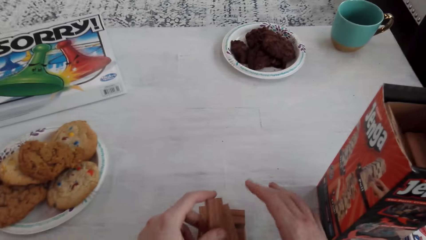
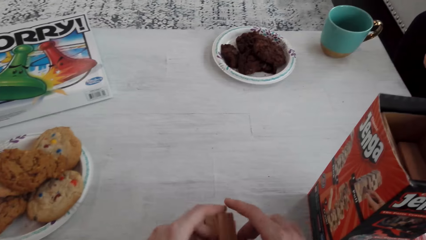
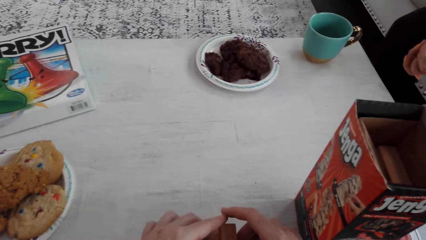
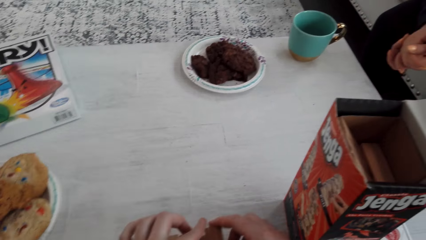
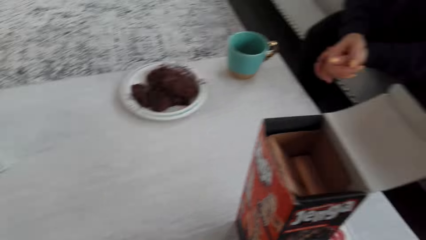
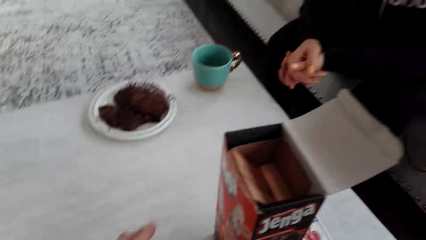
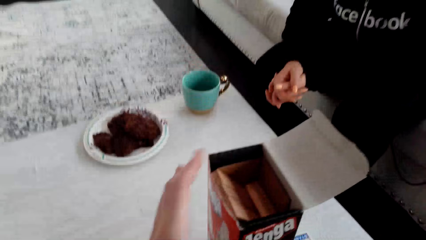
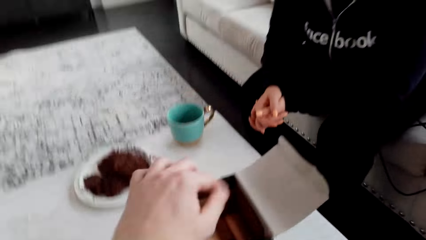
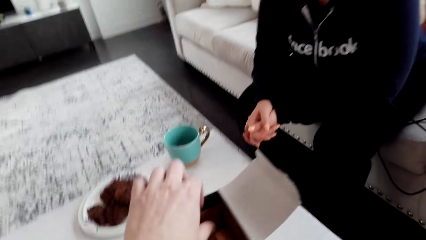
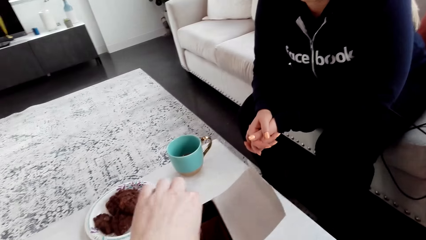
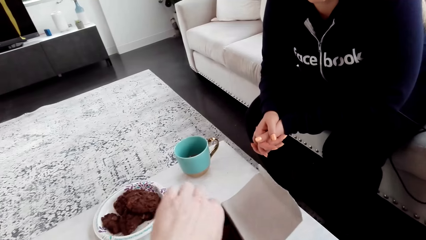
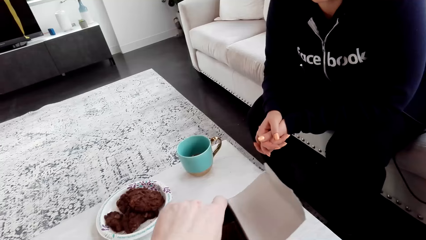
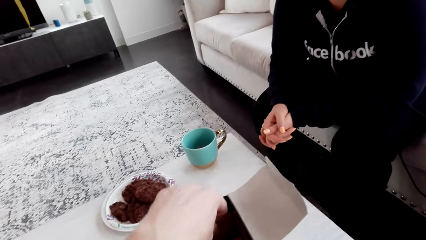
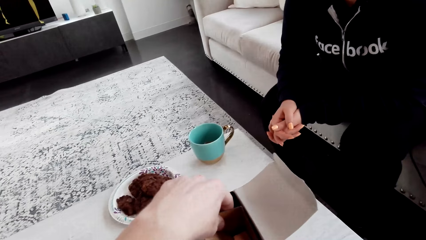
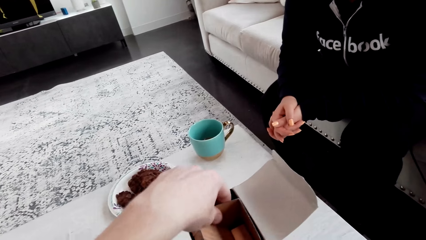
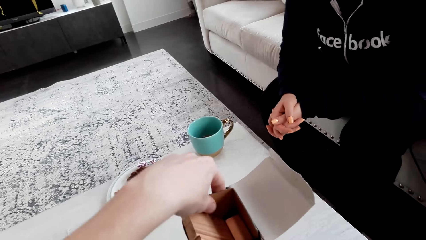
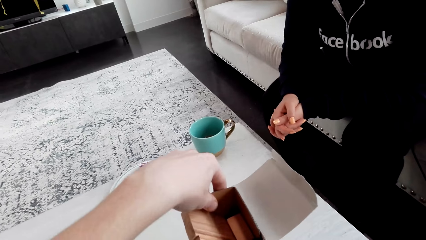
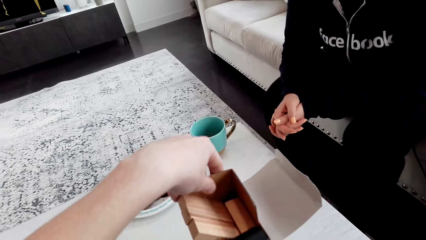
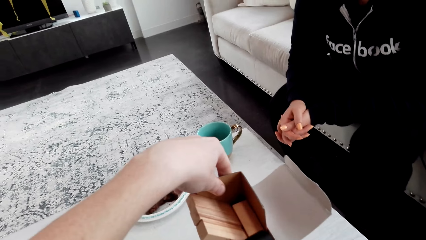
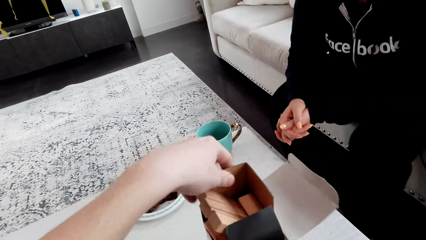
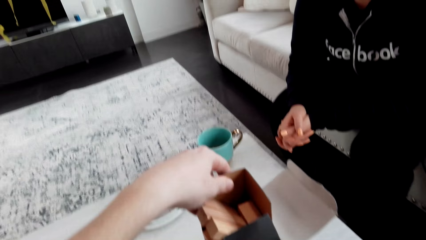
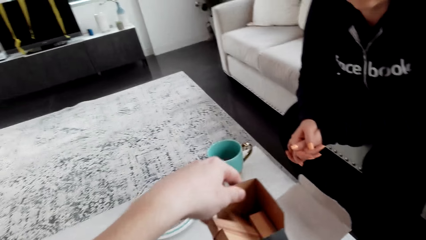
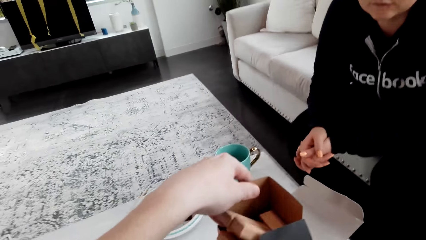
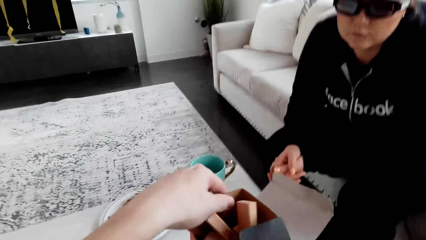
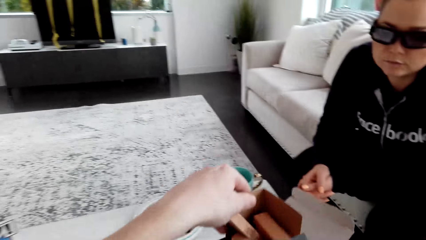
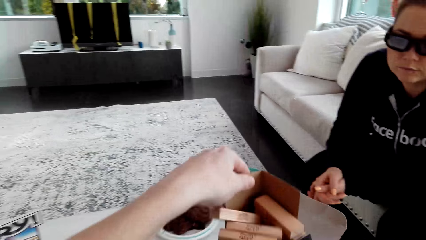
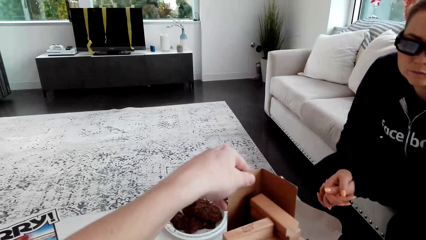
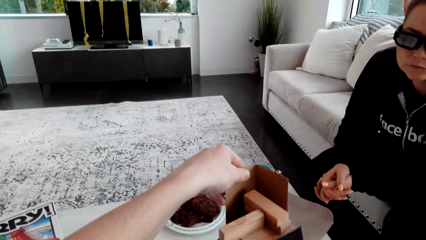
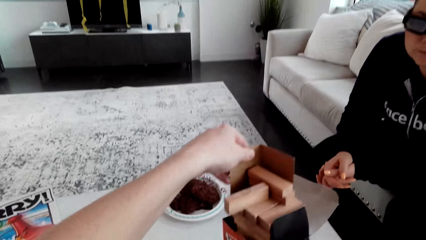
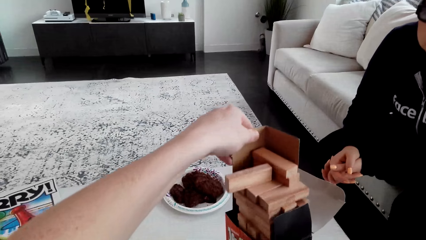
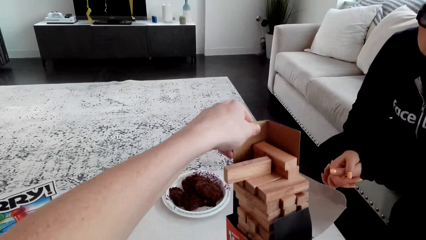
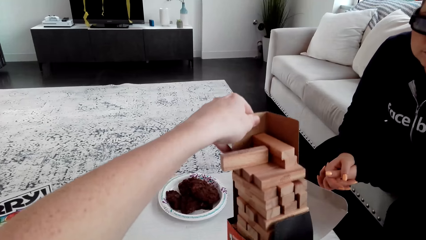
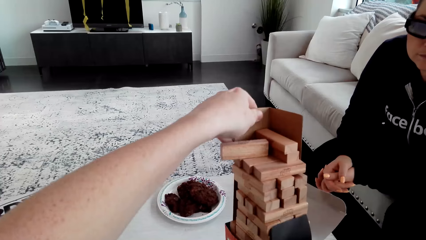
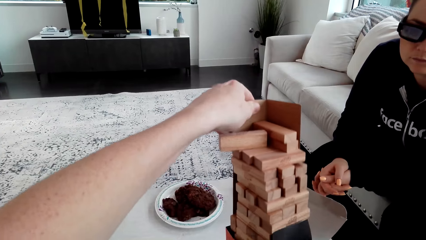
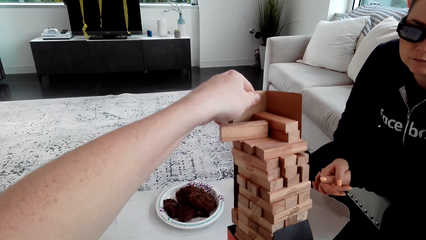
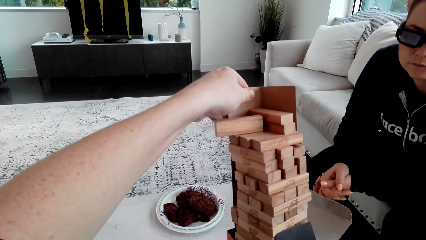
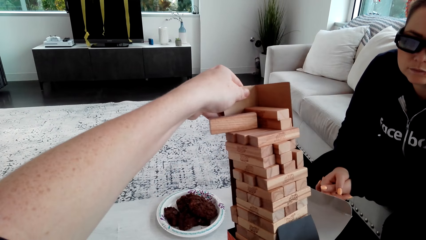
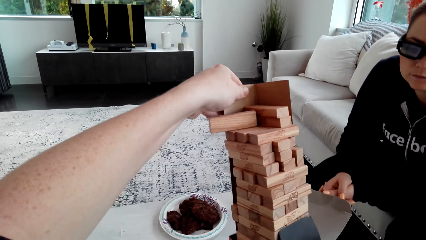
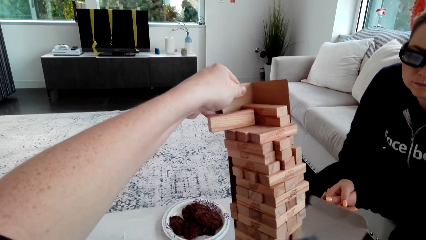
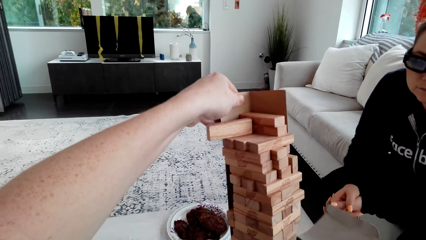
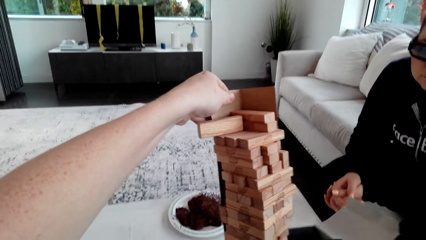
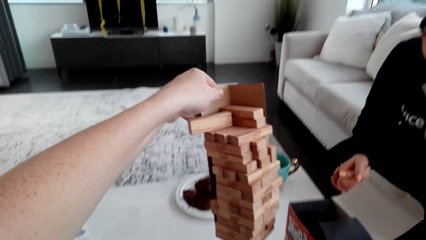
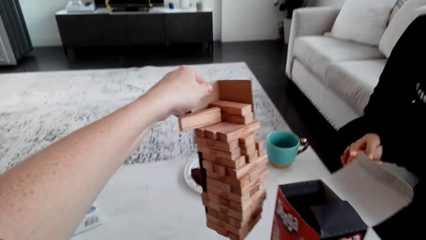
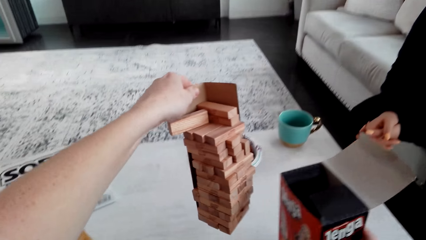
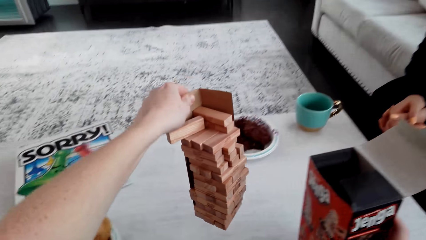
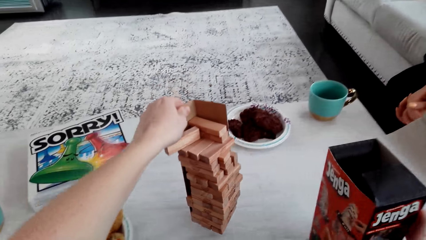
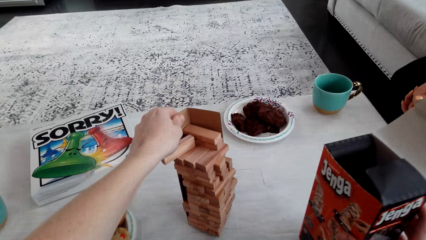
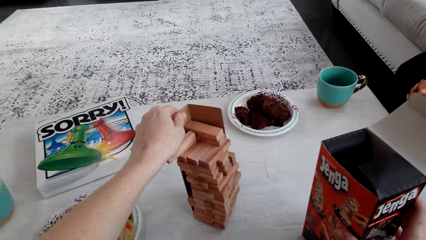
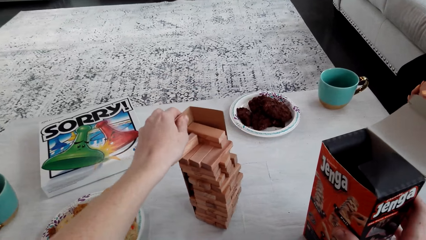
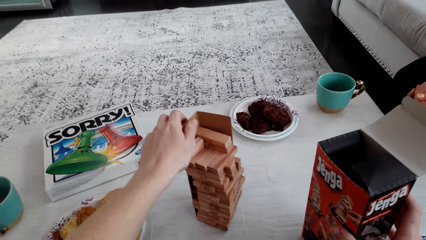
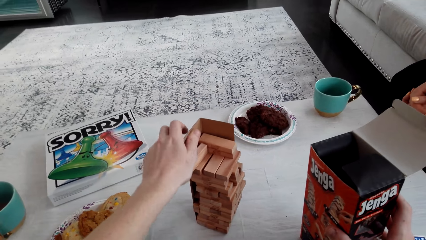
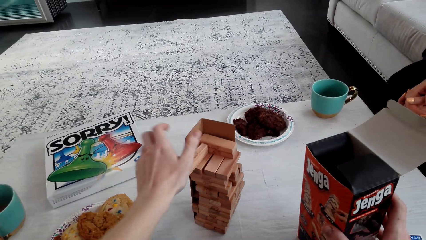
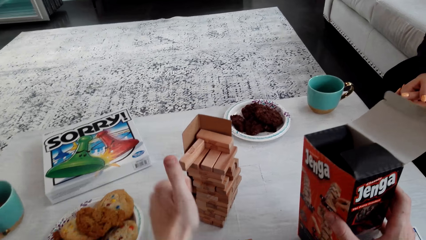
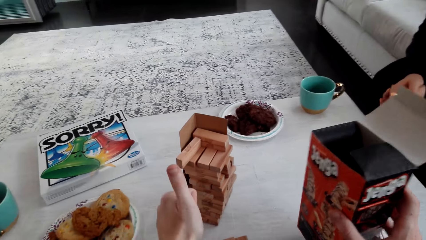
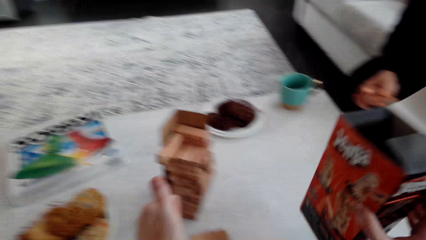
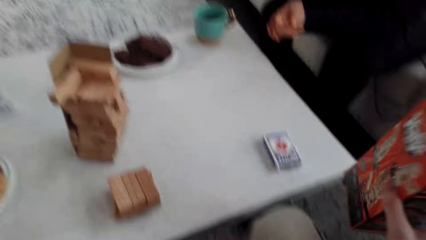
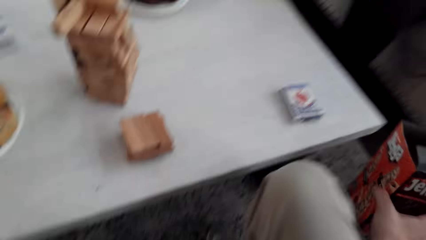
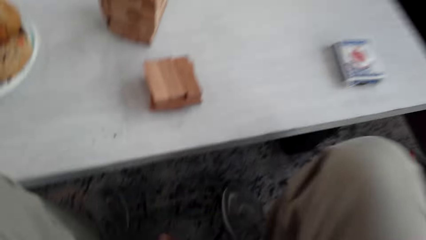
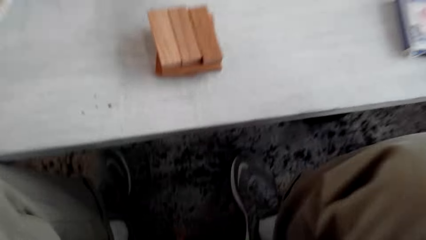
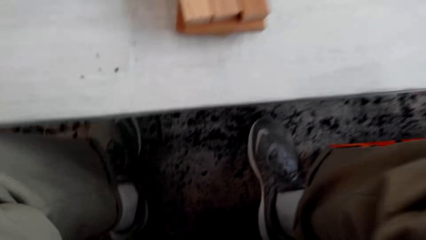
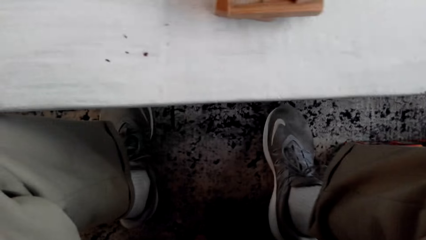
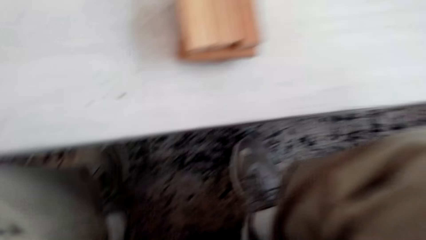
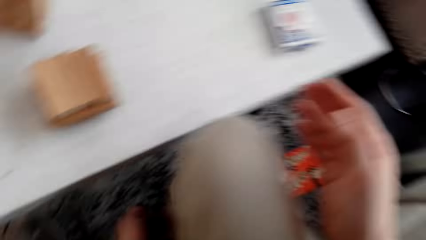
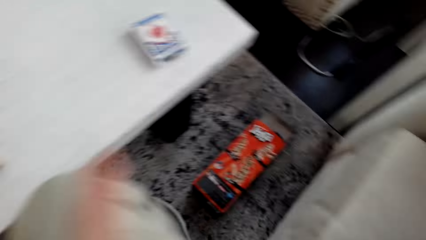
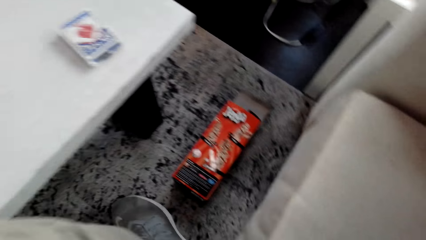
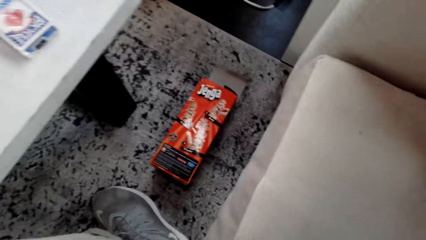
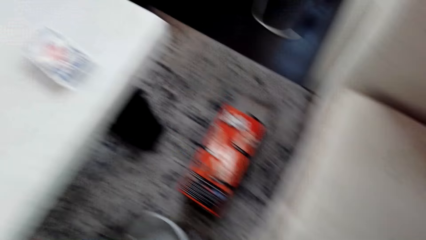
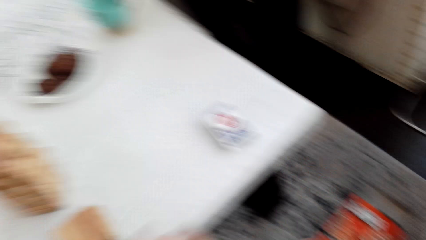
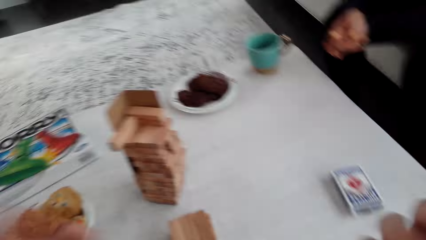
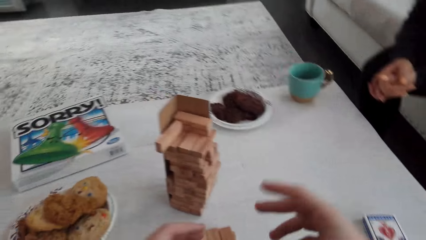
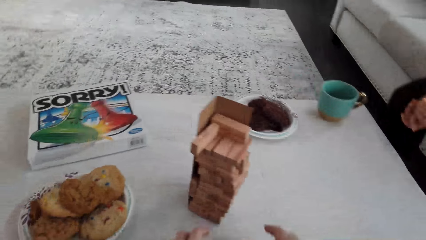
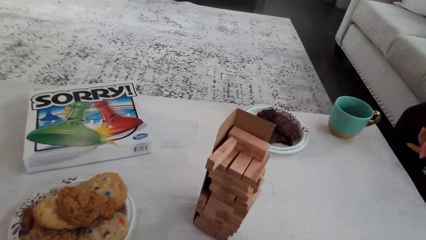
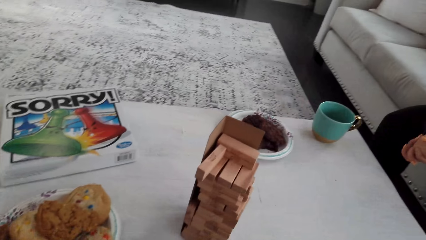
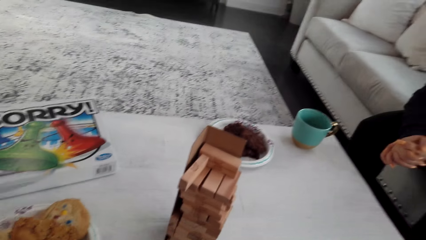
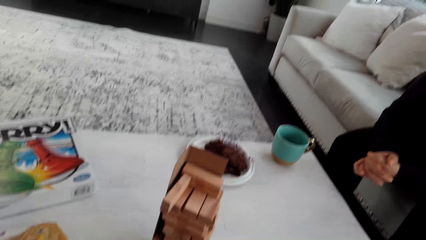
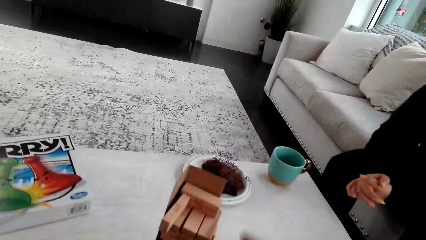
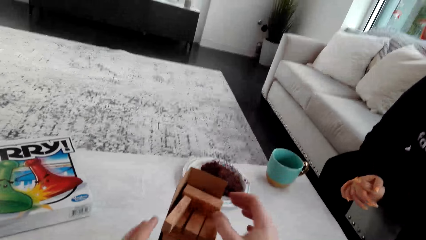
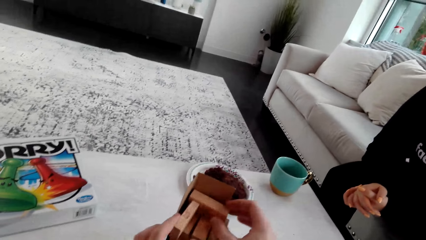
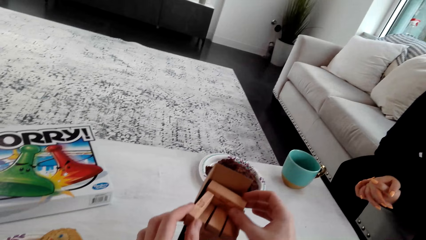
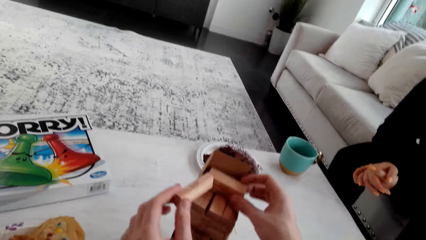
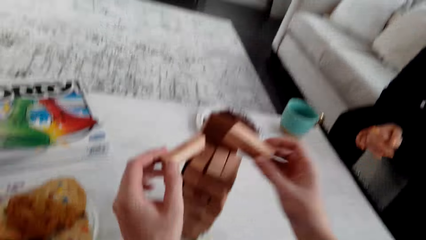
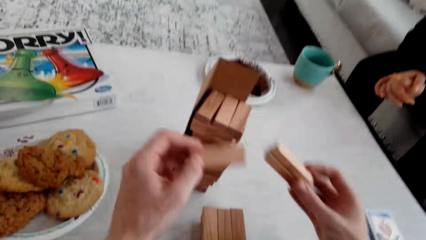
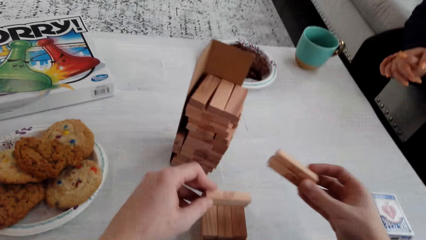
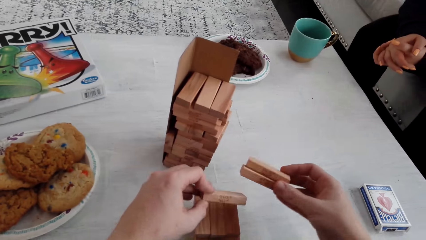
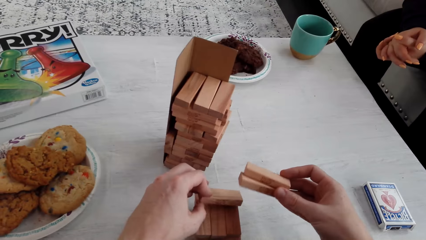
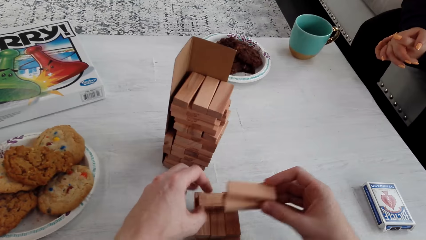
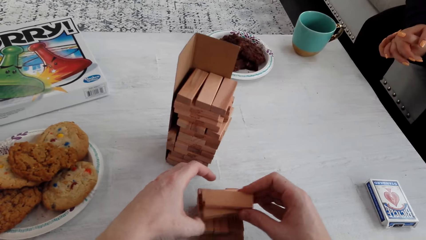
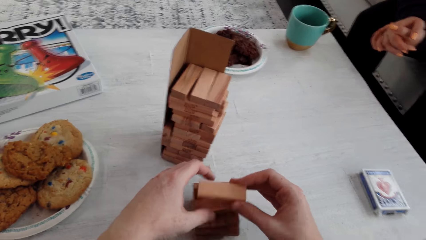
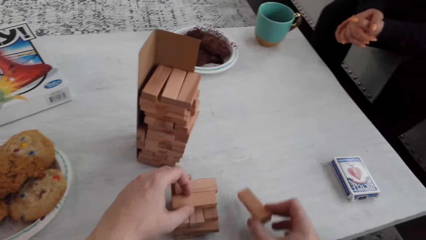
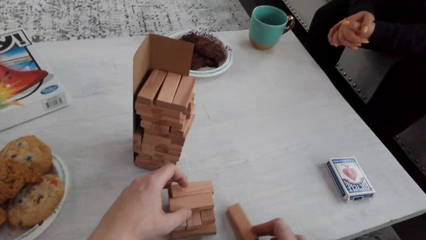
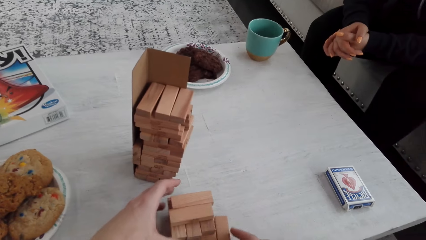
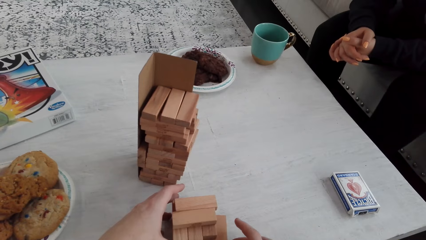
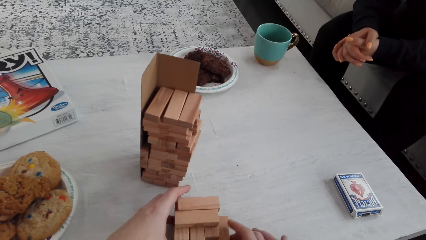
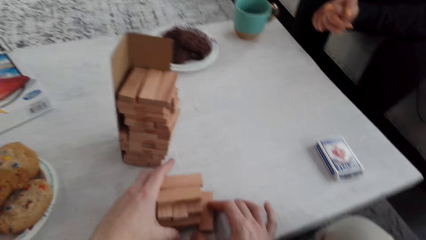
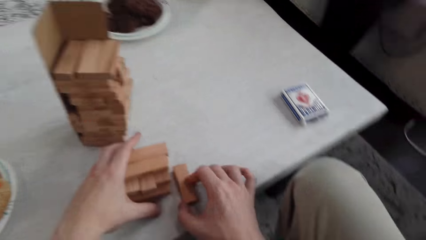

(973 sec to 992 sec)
The camera wearer puts a wooden Jenga piece on the table. They talk to a woman. They remove a piece of box out of the Jenga box. They talk to the woman. They put the wooden Jenga piece on the table. They put the Jenga box on the floor with the right hand. They look at the box. They talk to the woman. They pick up the Jenga wooden piece with both hands from the box. They arrange the Jenga wooden piece on the table.
